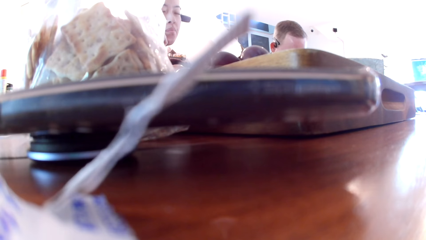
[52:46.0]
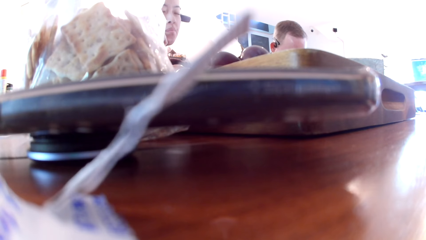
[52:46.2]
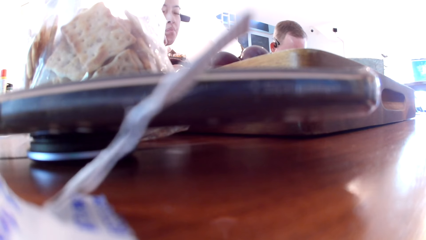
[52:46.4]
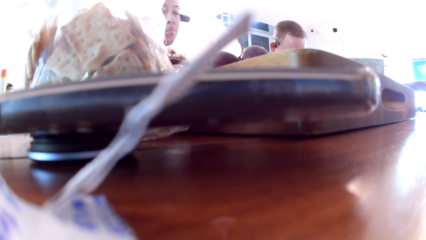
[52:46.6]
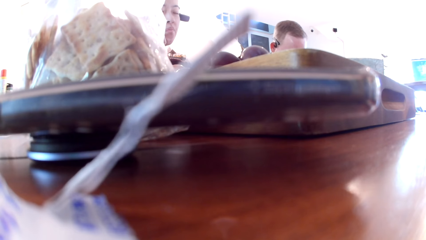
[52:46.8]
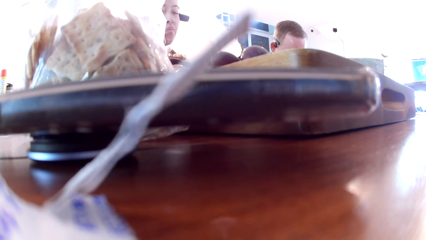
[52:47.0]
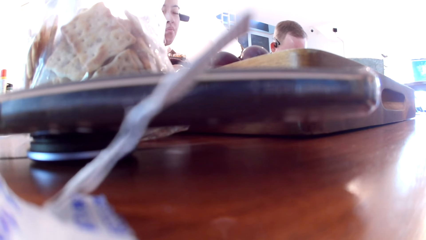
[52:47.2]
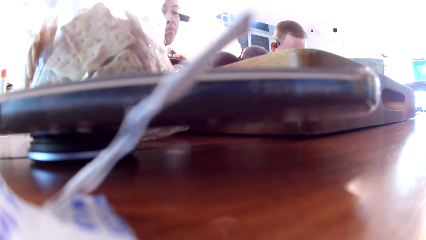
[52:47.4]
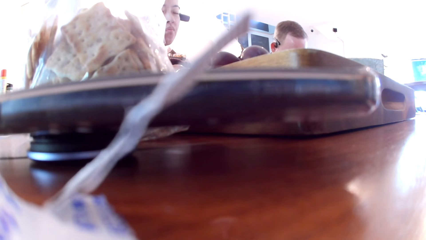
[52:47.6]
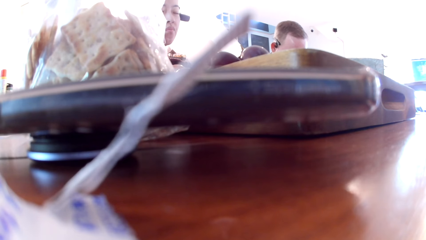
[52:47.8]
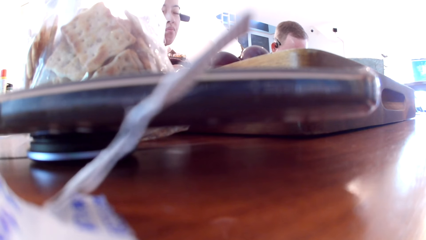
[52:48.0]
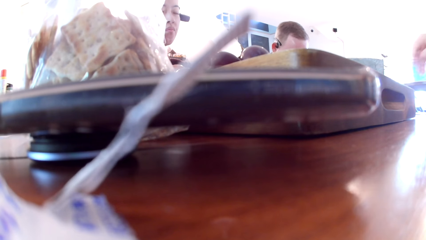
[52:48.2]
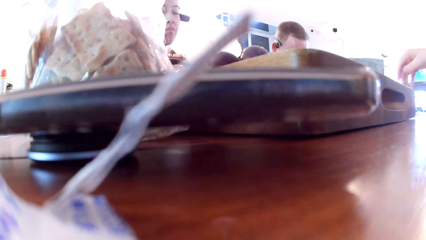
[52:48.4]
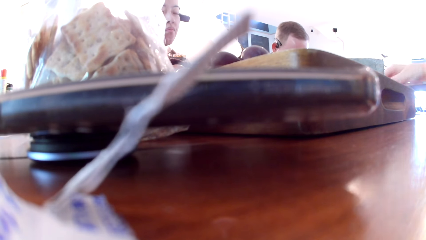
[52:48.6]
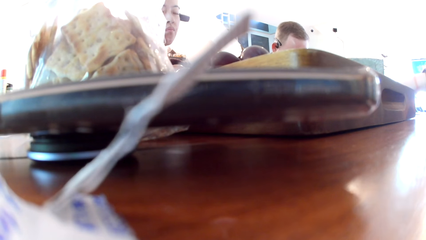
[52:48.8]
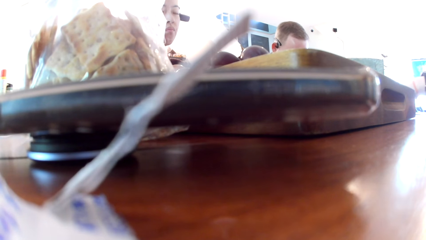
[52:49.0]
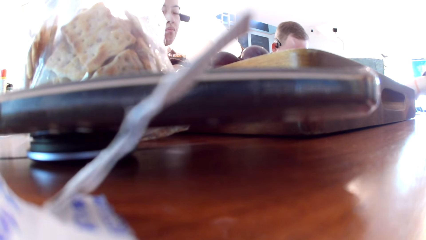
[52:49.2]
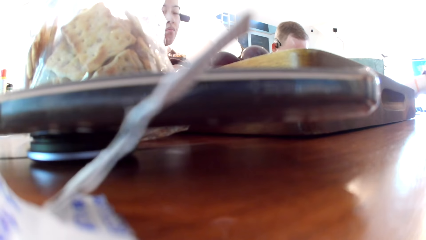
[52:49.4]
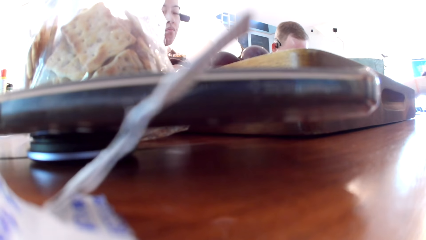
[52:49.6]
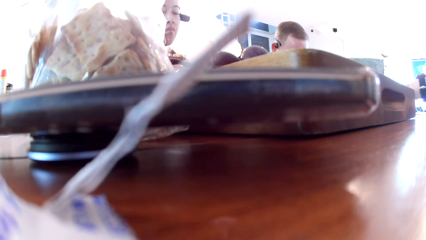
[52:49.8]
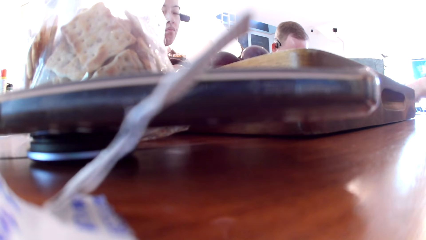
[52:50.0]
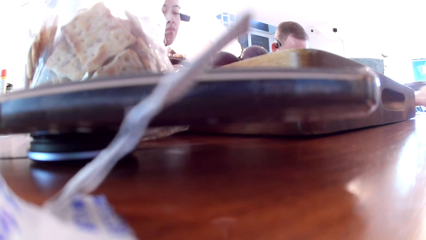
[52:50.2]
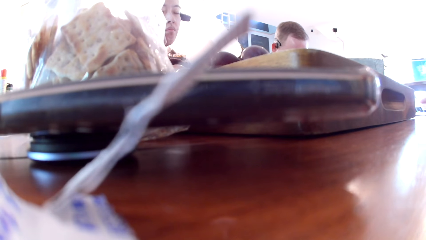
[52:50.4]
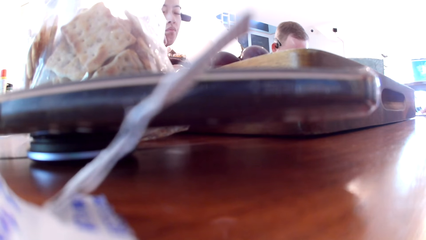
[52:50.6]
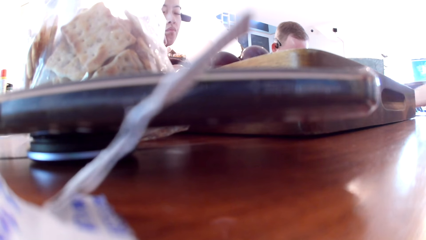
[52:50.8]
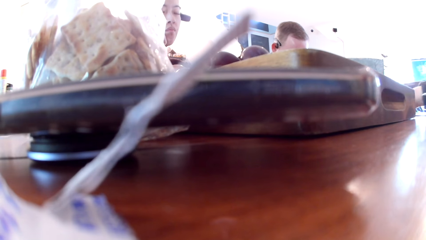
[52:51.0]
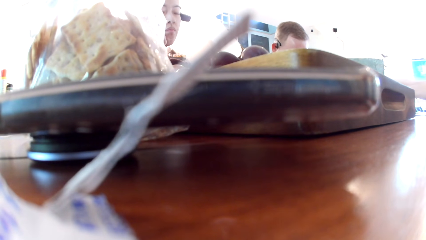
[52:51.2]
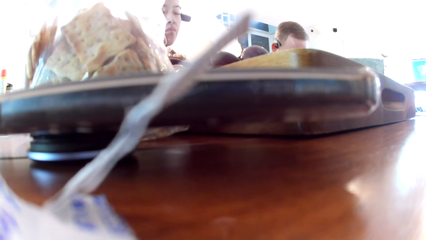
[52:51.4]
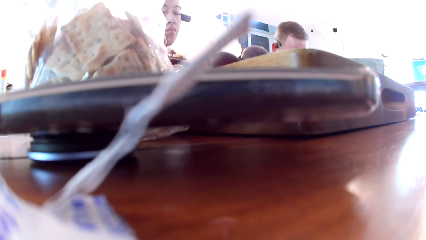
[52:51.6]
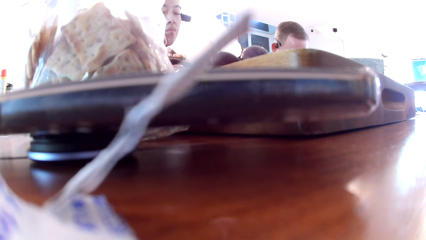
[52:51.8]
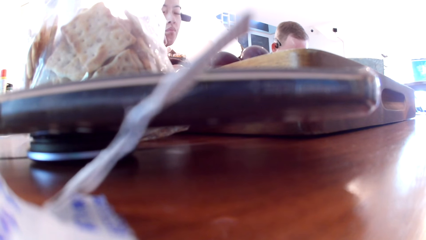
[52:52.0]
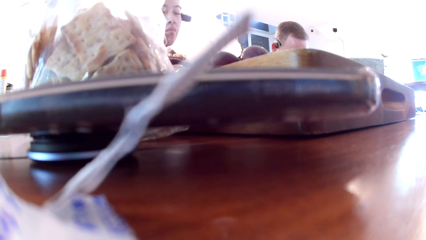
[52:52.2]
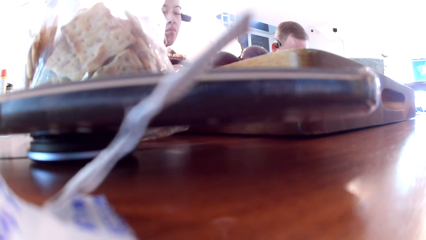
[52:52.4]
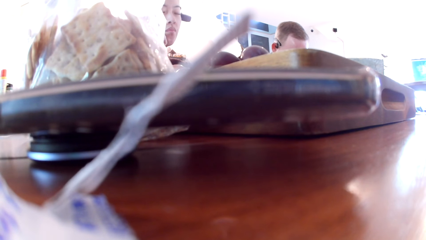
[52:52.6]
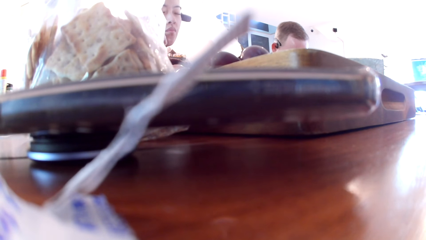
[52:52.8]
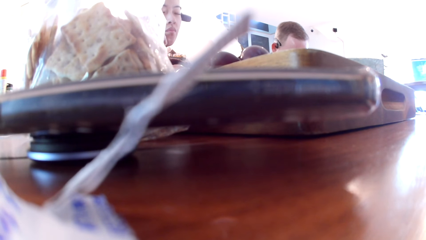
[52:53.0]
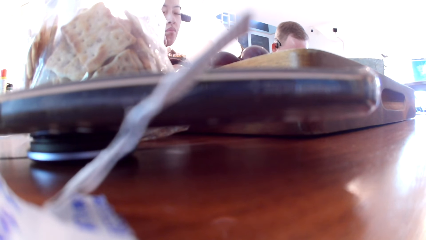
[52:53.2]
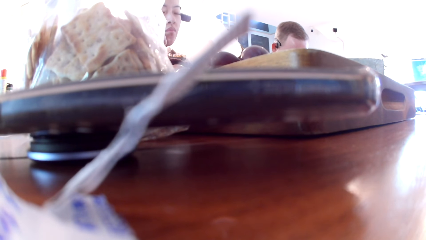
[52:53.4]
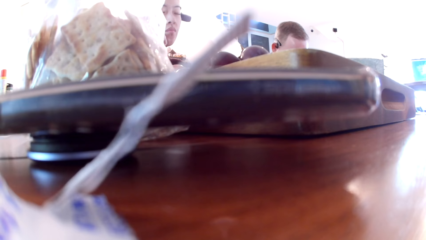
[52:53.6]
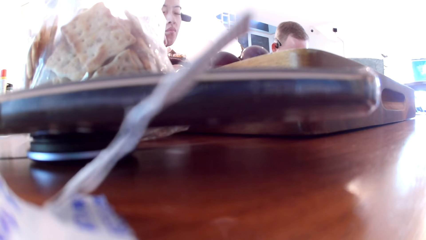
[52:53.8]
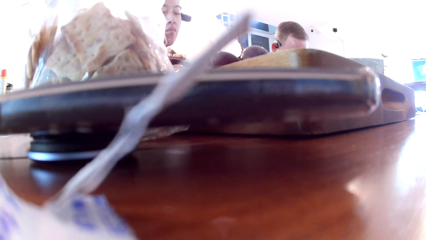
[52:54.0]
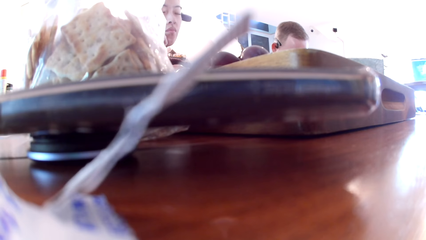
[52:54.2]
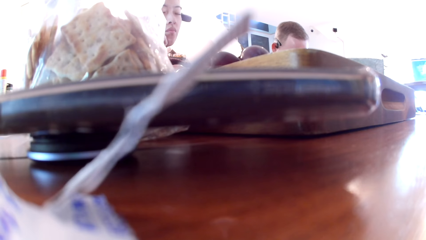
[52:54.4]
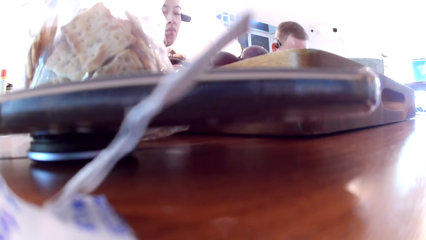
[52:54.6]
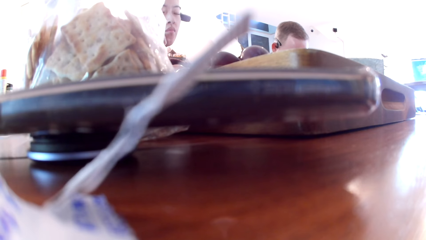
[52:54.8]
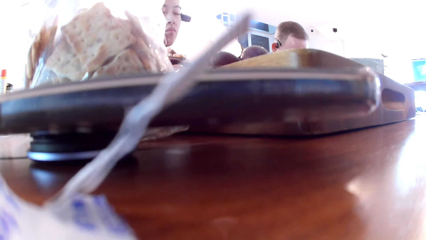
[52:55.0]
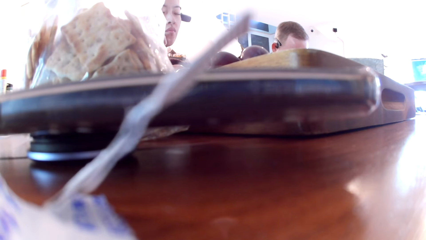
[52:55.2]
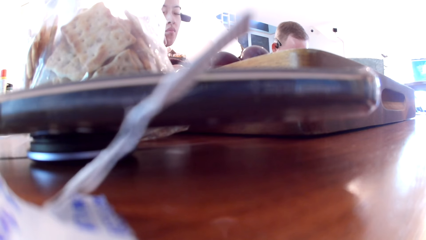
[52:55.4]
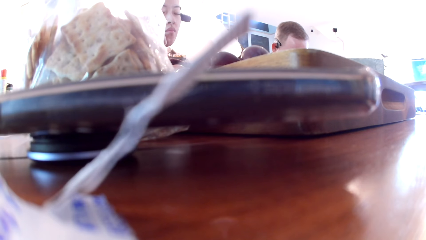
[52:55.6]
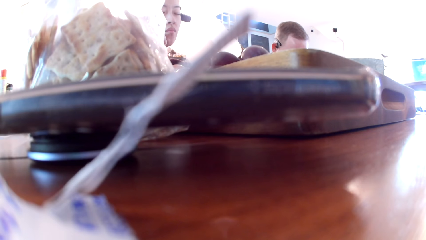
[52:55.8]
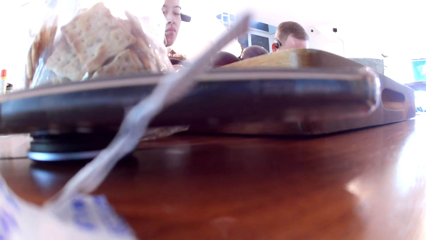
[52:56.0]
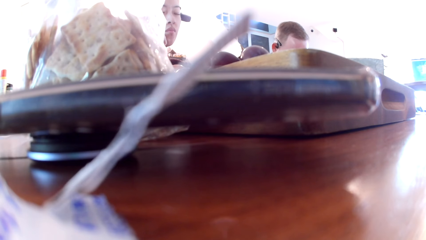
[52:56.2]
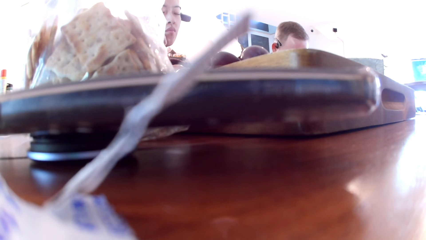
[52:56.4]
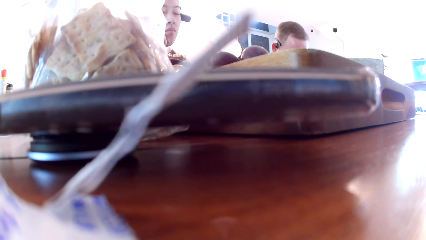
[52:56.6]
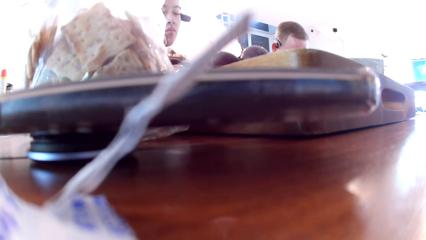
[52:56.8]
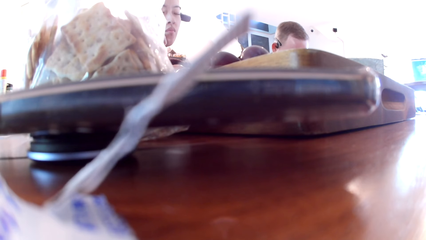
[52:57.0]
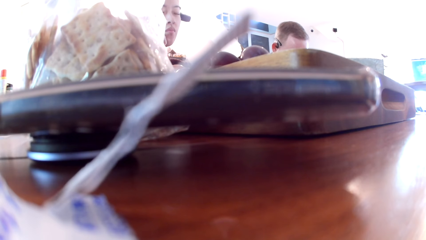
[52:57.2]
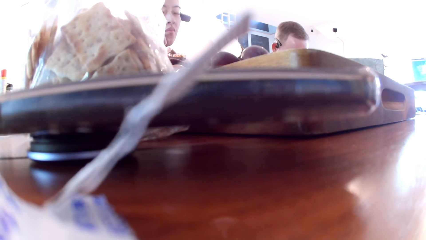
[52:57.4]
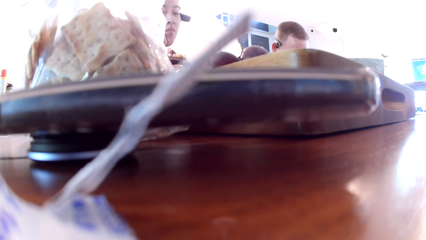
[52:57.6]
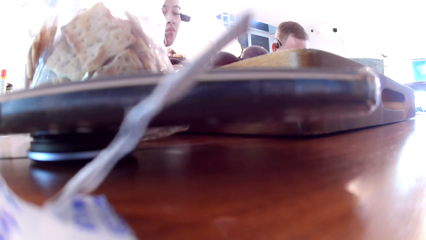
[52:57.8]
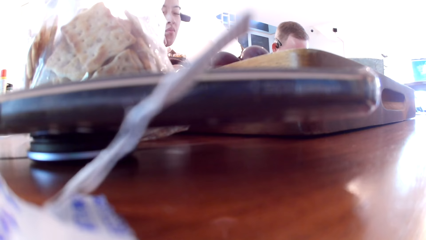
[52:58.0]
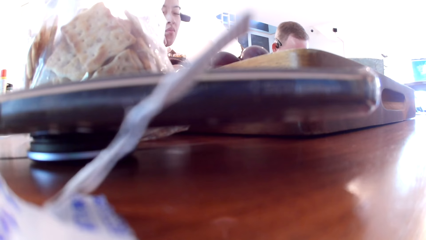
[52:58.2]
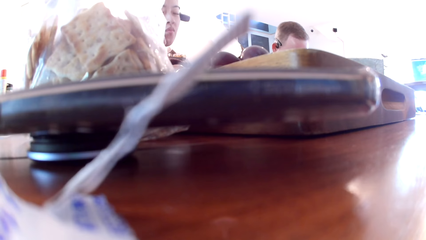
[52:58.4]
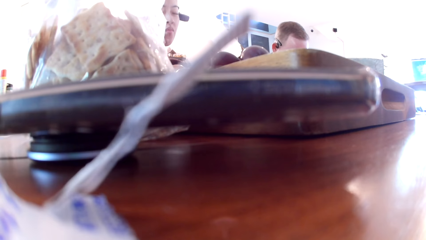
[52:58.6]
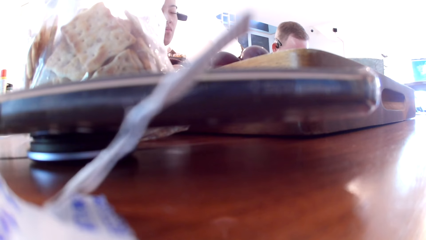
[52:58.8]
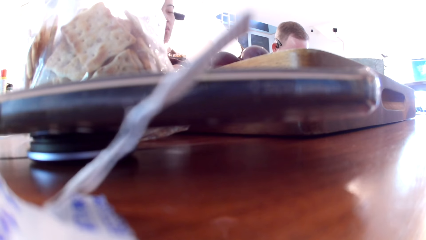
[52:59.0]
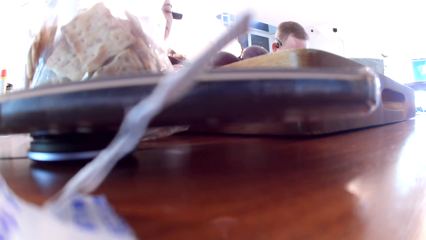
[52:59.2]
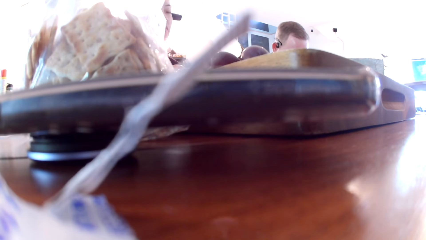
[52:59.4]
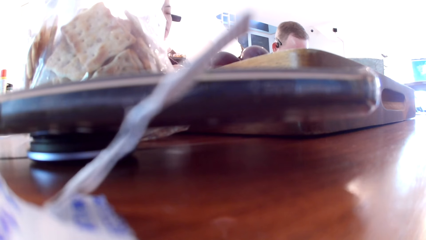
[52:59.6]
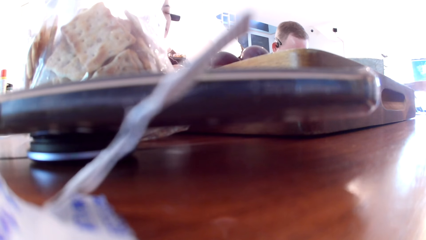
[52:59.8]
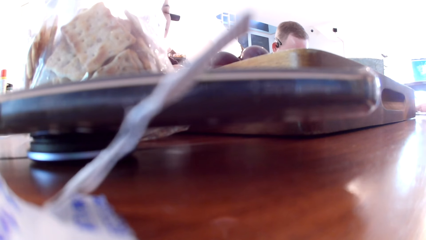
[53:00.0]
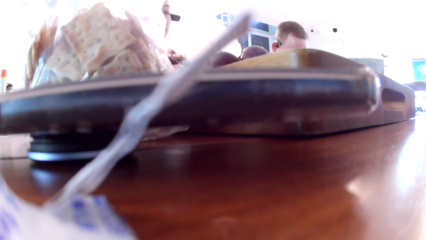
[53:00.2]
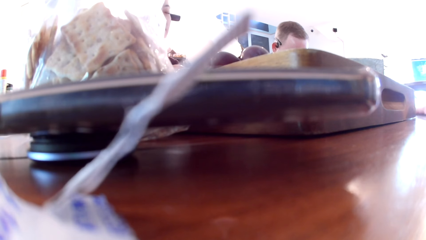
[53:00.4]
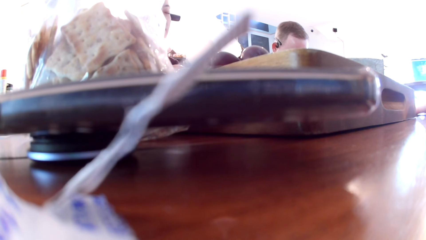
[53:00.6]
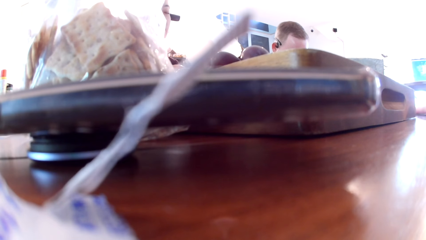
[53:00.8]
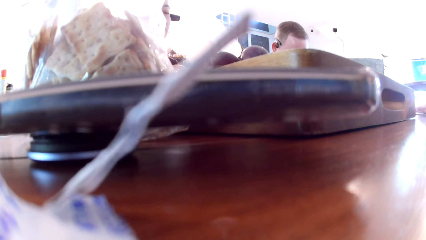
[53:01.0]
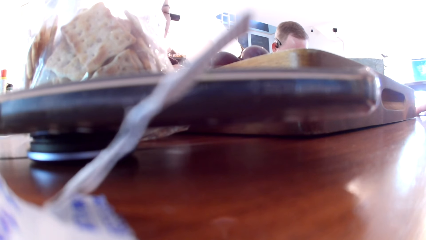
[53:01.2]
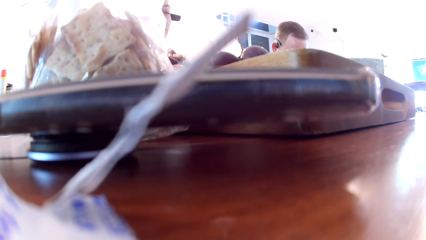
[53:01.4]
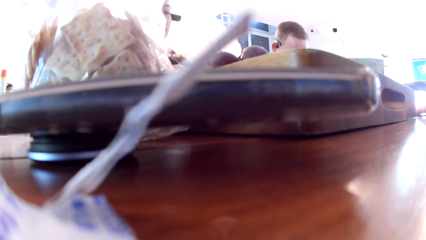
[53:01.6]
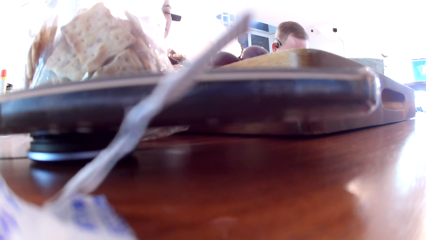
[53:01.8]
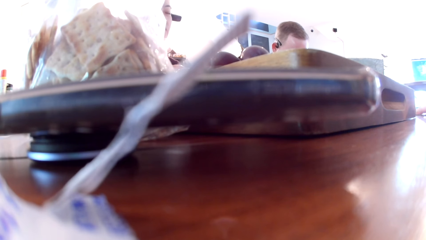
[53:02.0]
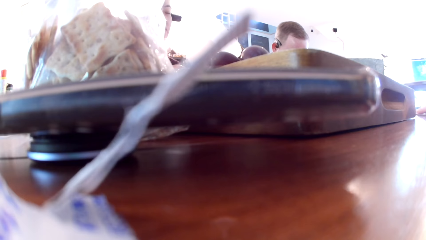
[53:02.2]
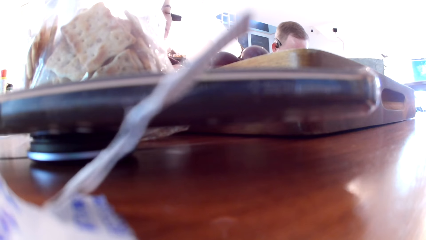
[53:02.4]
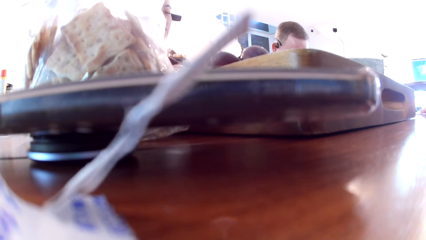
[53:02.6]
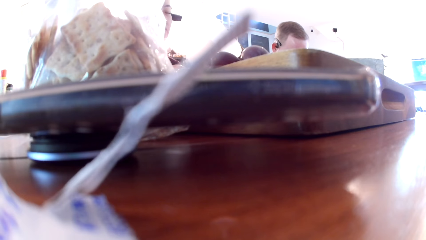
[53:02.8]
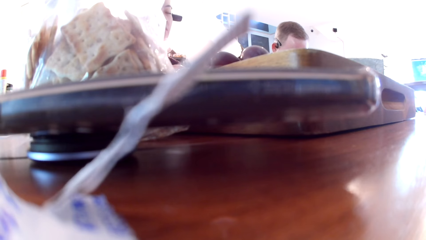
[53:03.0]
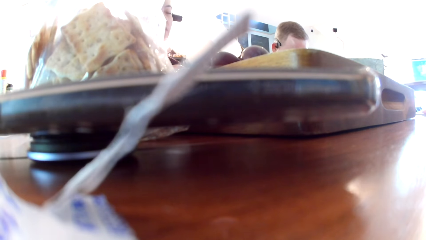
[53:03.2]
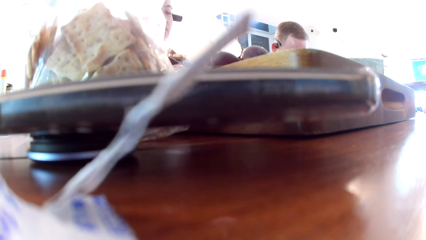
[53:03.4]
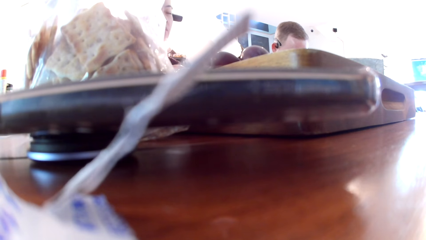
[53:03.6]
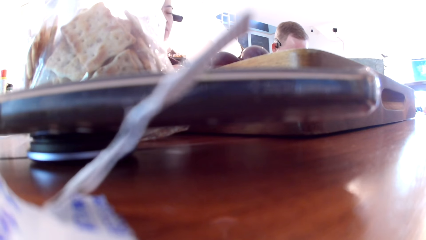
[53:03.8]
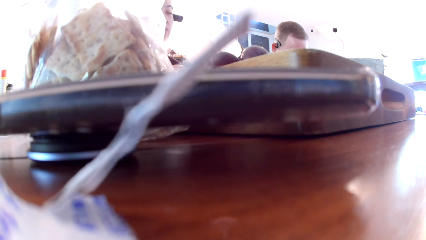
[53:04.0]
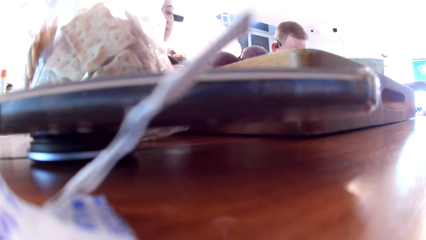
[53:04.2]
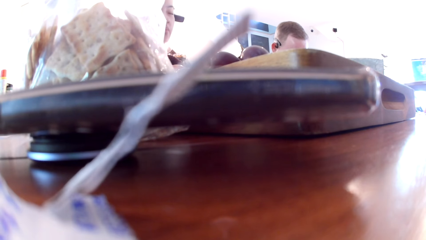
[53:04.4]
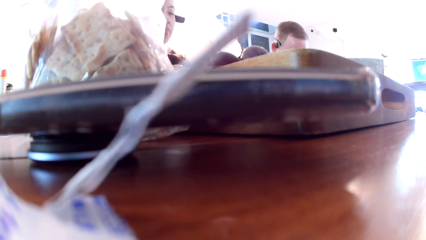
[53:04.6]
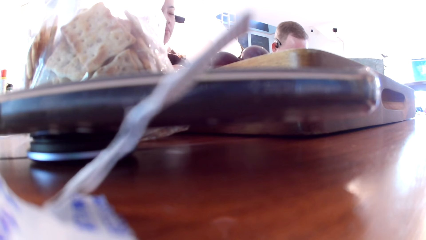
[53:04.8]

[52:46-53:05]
The camera wearer moves a card from the table with her right hand. A man moves the card. The camera wearer prays with the friends. She taps her right hand on the table. The man moves the card. The camera wearer moves the card on the table.
